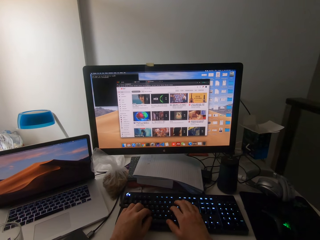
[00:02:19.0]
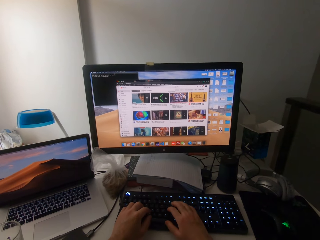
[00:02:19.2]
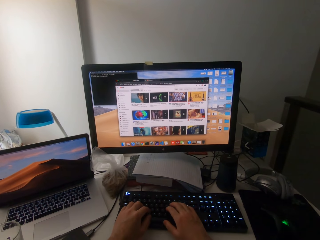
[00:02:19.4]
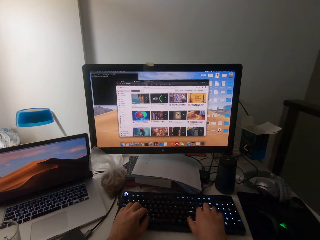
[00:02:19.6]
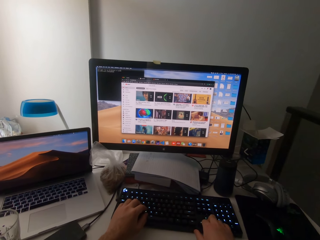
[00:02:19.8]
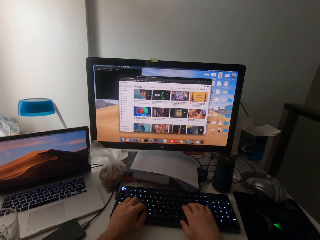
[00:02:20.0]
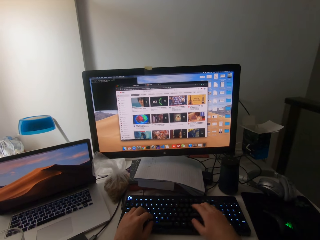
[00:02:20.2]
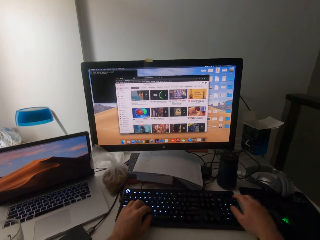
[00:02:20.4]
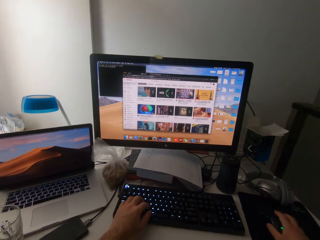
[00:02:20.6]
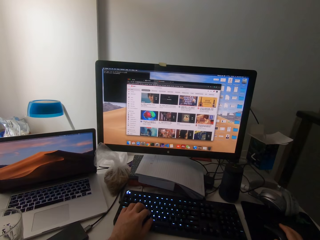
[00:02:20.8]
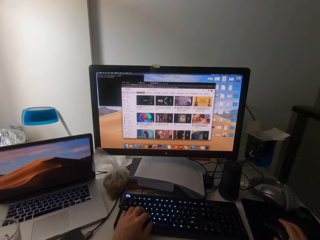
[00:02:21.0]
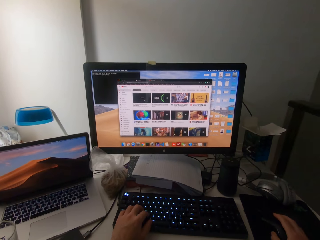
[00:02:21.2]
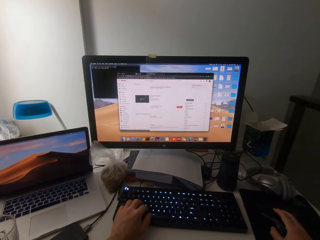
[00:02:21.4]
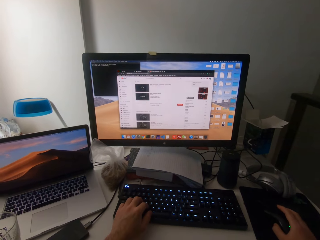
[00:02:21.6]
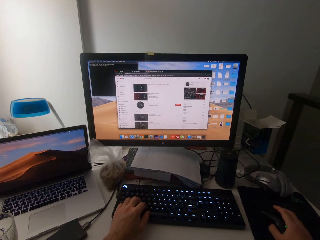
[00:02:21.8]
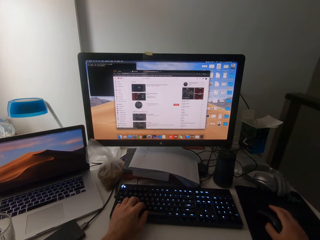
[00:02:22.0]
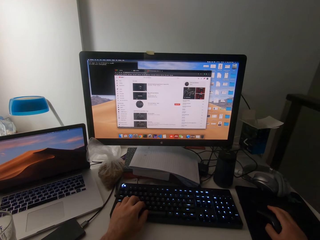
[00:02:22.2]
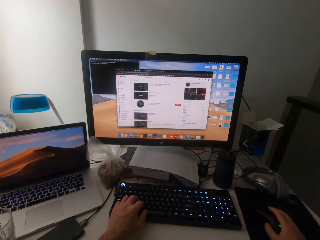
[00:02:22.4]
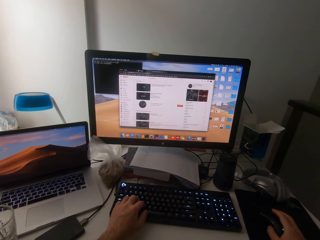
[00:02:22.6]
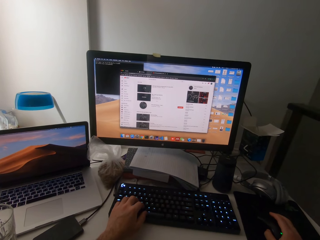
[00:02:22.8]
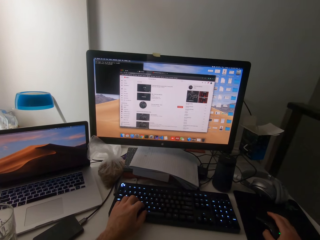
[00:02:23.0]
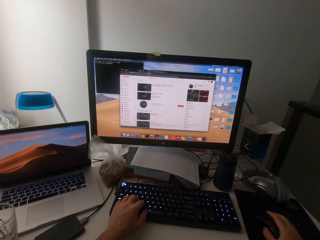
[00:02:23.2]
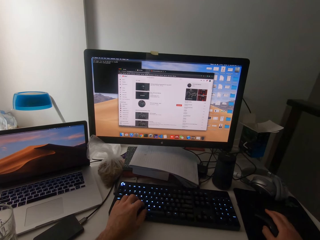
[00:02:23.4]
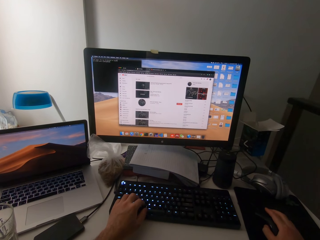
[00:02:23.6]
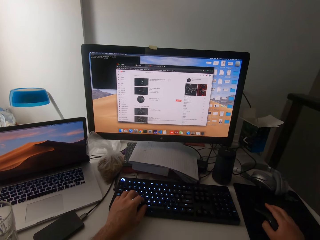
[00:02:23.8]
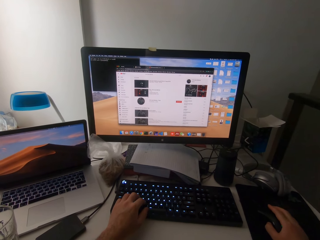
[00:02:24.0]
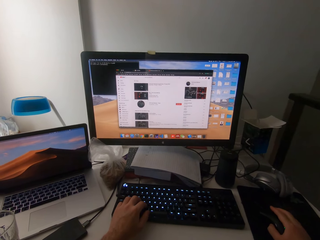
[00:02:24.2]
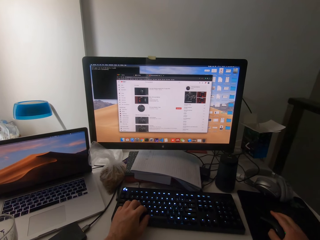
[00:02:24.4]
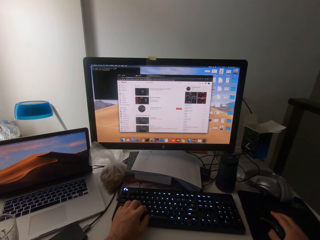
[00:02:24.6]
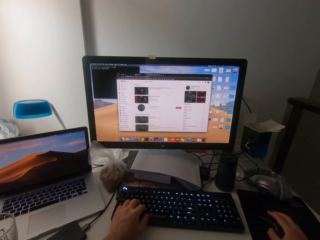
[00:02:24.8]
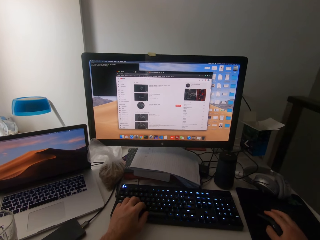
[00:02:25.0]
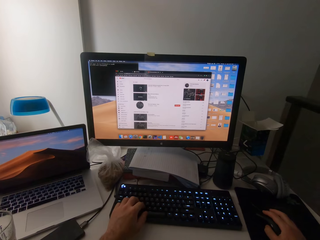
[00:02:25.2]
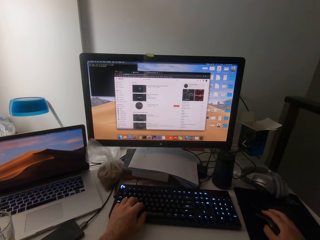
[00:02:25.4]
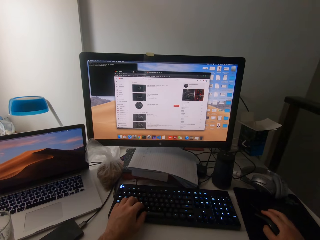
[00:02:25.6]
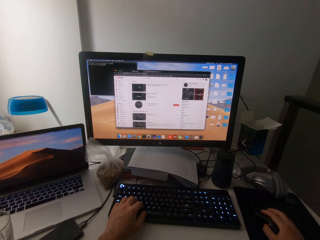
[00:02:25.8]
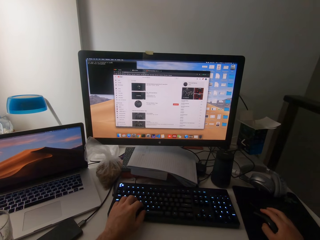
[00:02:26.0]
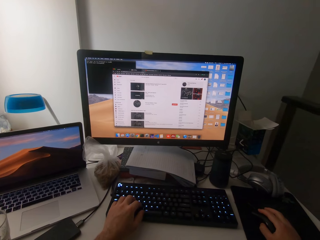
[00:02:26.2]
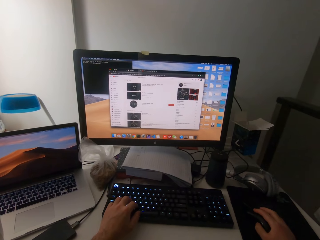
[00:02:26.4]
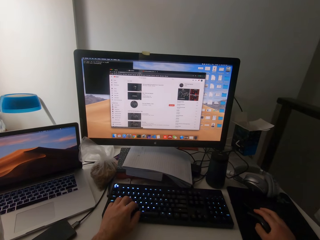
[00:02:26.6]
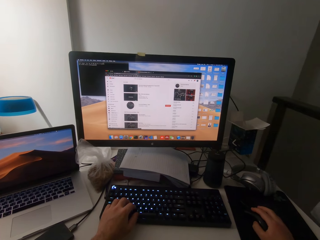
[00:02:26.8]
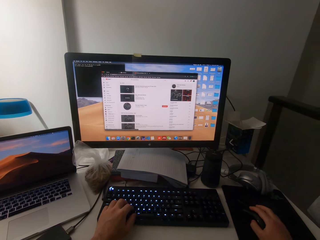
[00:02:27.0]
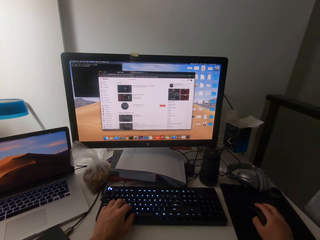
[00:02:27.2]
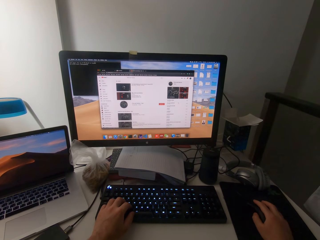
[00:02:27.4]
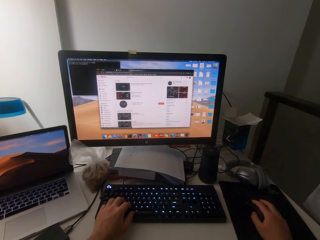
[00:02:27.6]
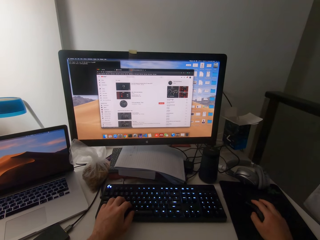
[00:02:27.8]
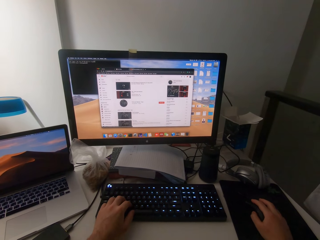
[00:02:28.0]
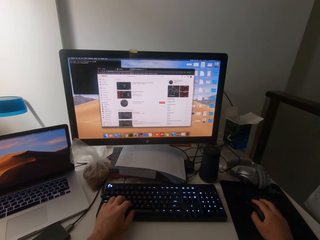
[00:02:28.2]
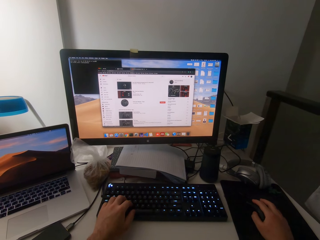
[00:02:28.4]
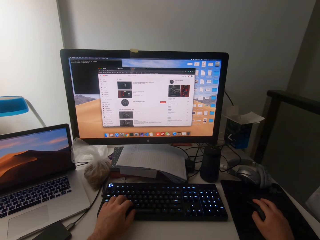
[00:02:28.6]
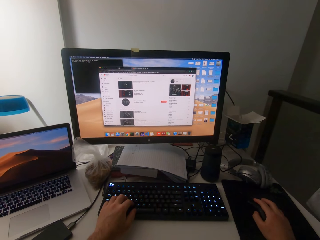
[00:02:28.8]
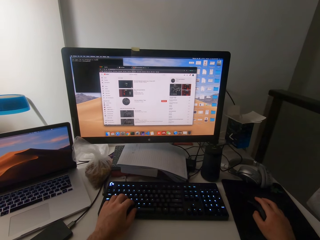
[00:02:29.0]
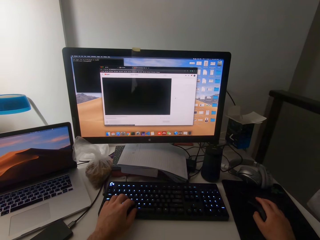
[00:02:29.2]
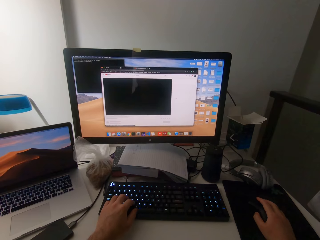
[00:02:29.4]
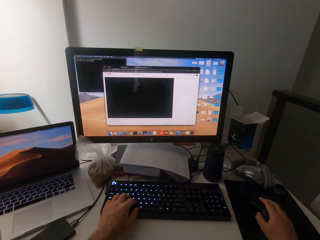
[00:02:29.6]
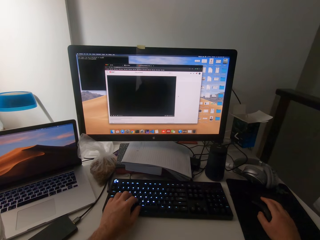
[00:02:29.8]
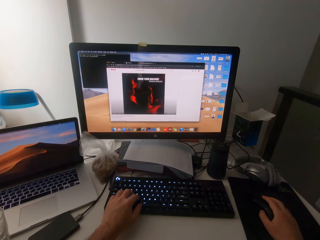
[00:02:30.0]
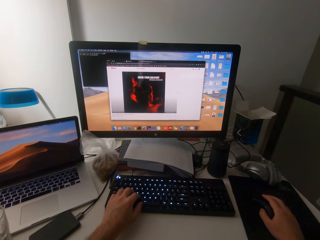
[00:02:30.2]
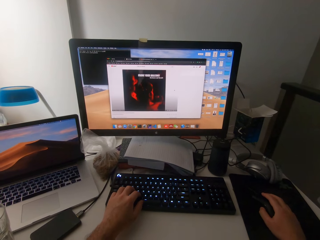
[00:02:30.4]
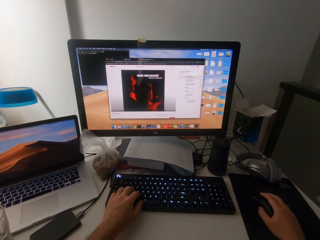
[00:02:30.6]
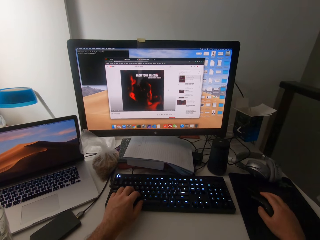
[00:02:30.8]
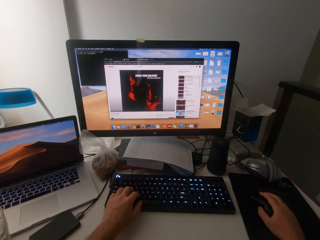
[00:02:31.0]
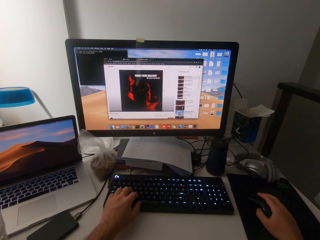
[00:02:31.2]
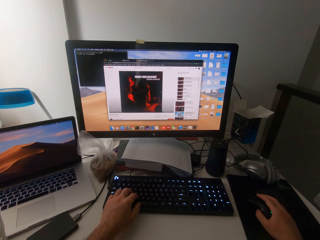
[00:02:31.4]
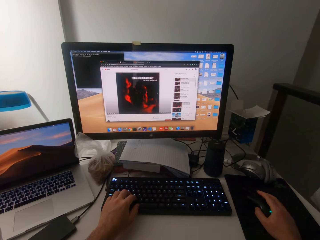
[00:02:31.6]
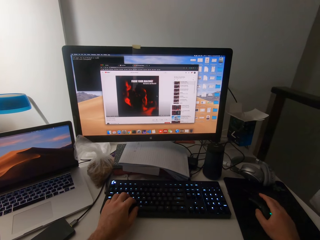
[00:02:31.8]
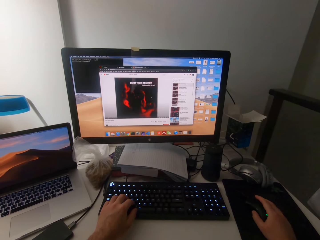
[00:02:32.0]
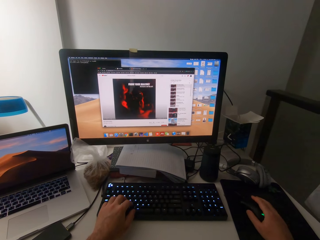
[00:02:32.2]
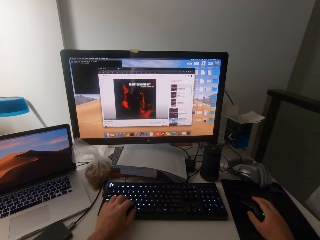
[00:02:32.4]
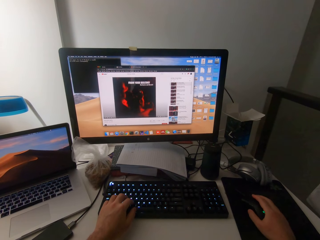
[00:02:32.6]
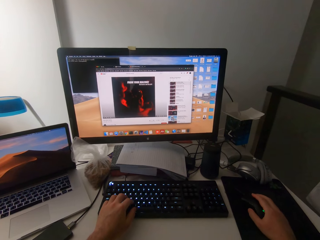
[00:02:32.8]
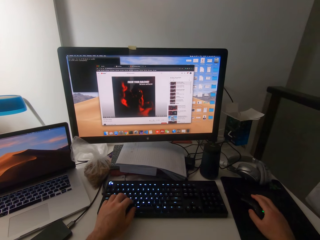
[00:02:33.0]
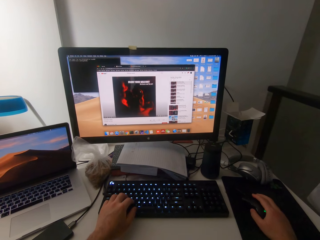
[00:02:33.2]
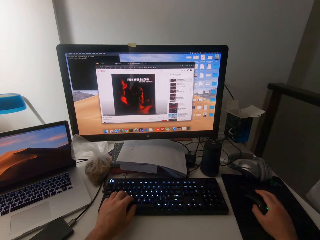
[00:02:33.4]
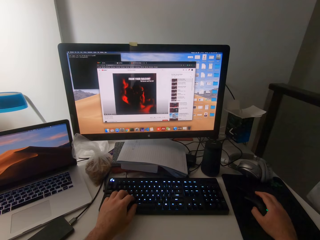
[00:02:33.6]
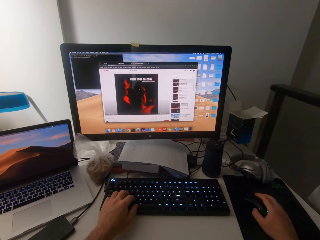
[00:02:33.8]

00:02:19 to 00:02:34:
The camera wearer moves his hand to the mouse. He operates the mouse with his right hand. He clears his throat. He clicks on the mouse.

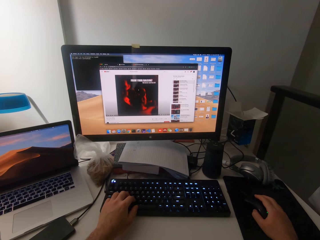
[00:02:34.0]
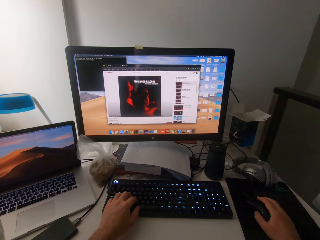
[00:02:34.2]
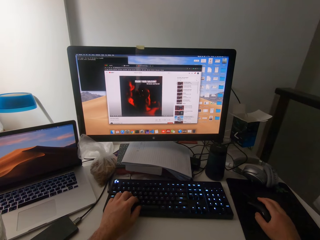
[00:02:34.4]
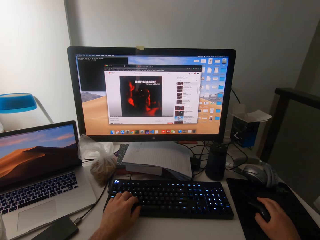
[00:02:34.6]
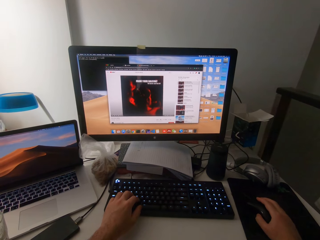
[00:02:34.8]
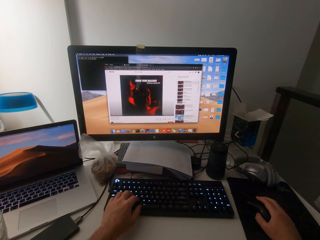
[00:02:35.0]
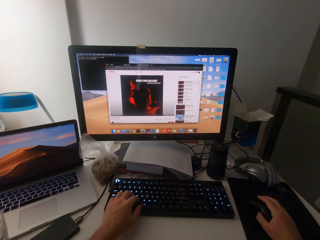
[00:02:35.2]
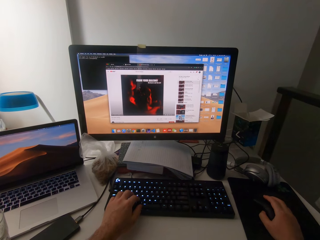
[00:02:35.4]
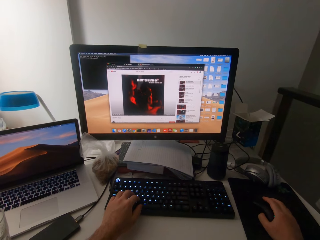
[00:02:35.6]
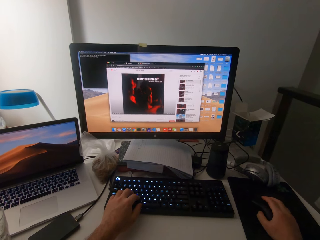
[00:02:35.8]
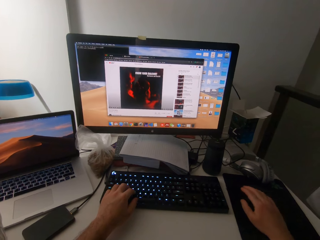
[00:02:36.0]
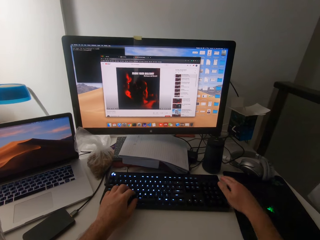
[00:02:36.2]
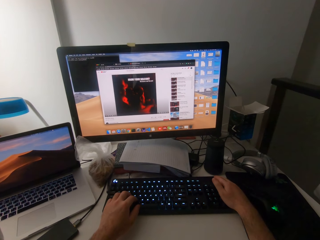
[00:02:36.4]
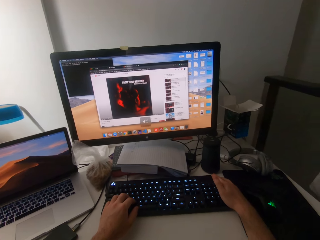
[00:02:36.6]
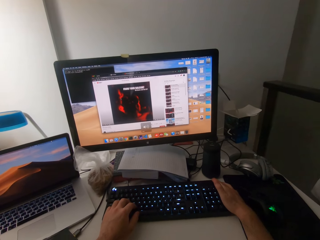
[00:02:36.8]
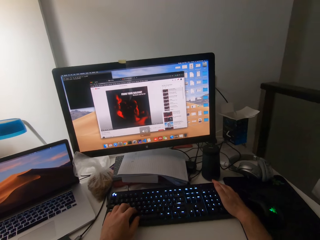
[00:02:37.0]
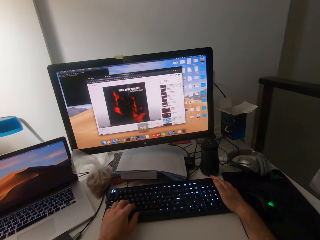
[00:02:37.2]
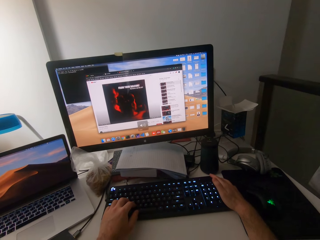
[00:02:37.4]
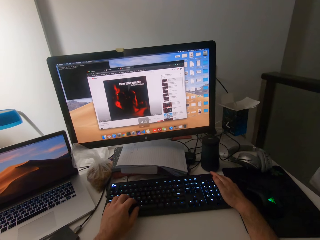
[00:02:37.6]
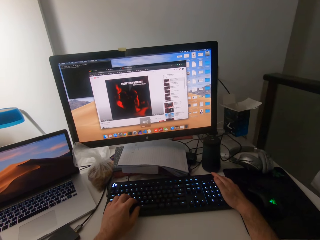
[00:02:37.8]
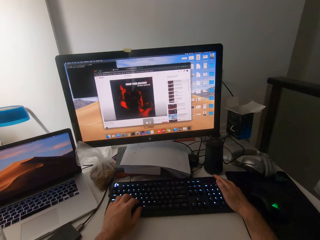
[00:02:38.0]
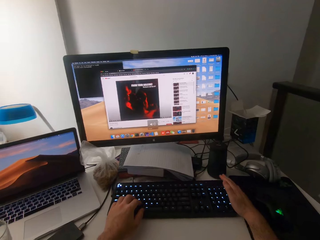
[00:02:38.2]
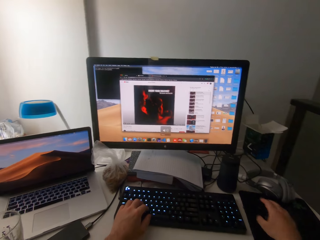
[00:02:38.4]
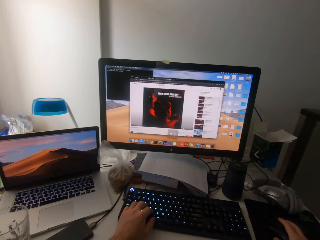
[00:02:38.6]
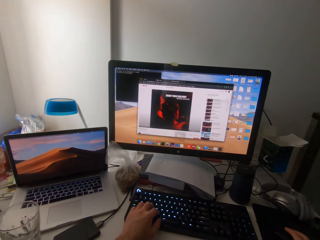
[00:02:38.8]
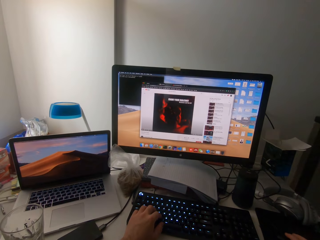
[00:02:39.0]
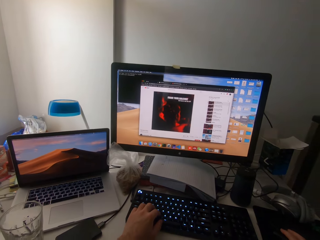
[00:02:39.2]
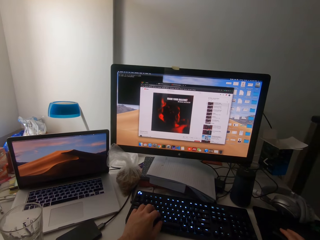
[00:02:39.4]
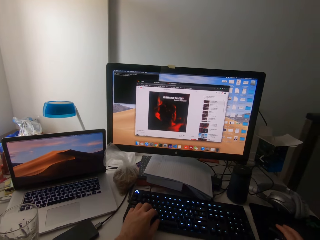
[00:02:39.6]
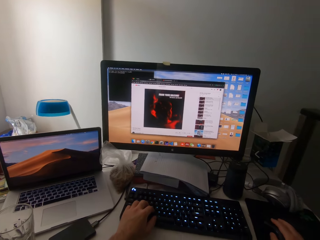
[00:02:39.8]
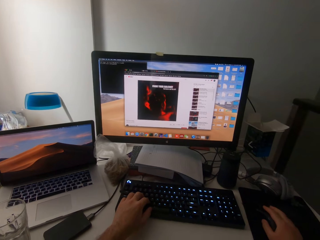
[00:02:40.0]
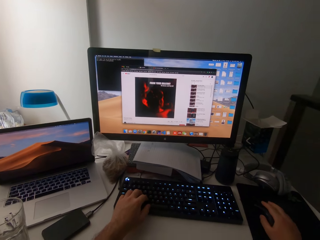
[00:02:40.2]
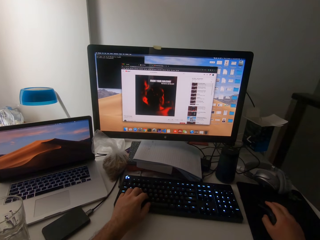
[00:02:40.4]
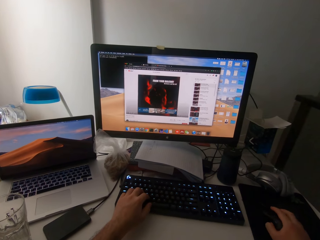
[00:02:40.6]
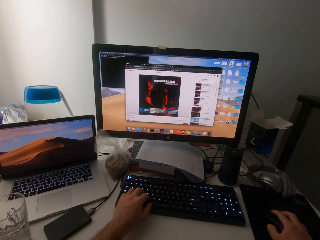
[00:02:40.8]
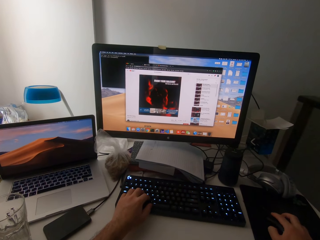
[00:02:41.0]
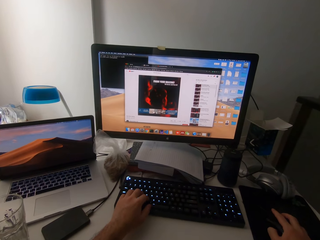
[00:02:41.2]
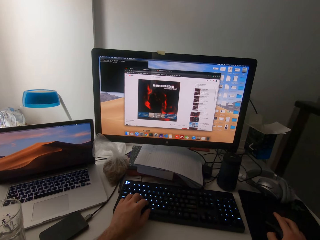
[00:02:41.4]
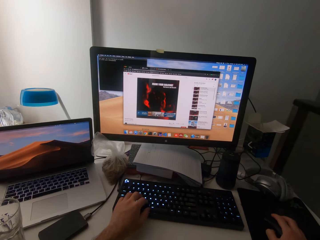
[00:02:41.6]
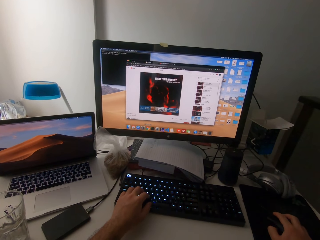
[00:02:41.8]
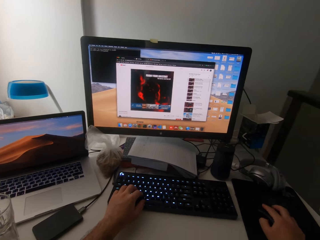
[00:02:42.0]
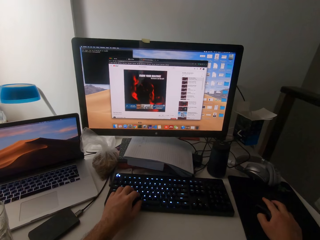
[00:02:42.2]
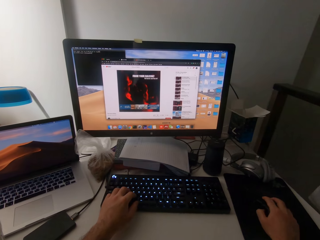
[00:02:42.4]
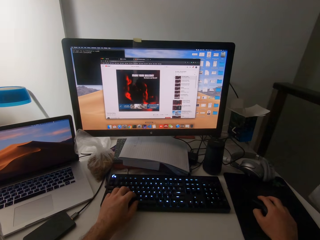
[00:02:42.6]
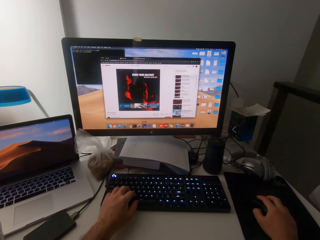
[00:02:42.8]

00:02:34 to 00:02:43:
The camera wearer touches the keyboard with his right hand. He operates the mouse with his right hand.
